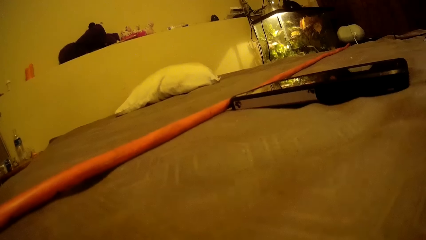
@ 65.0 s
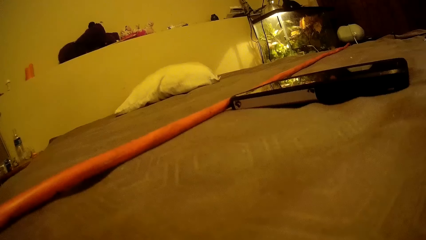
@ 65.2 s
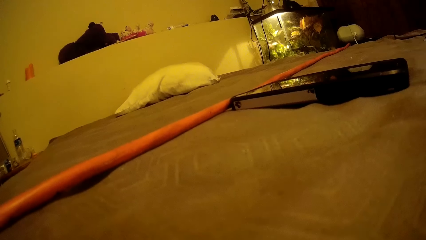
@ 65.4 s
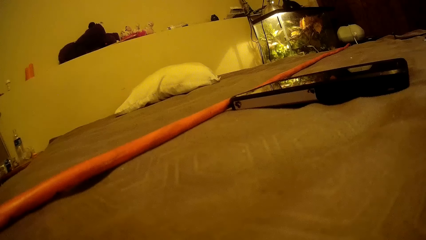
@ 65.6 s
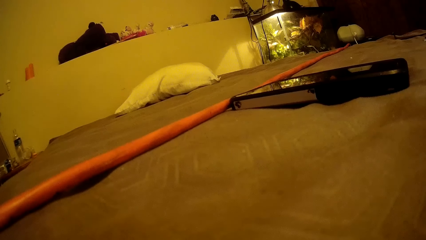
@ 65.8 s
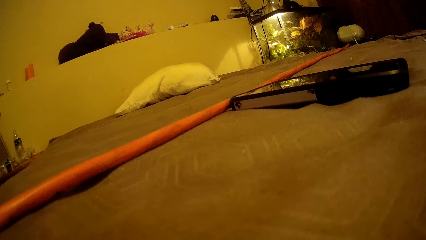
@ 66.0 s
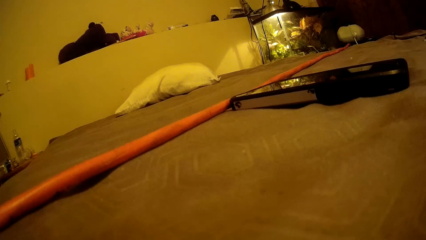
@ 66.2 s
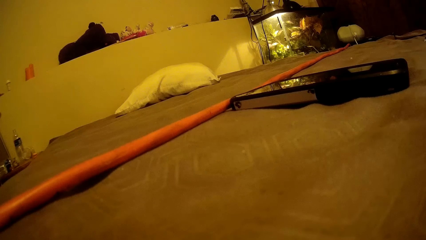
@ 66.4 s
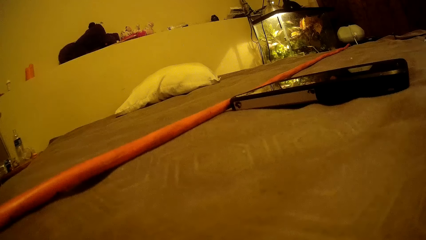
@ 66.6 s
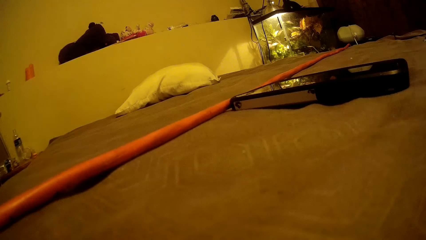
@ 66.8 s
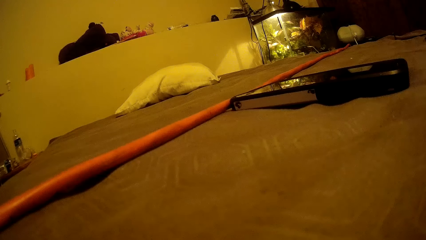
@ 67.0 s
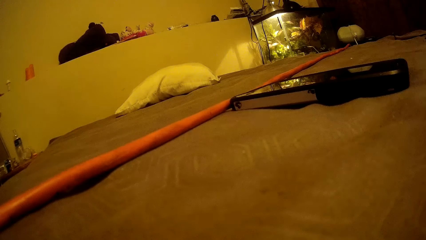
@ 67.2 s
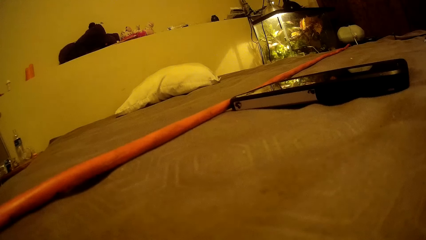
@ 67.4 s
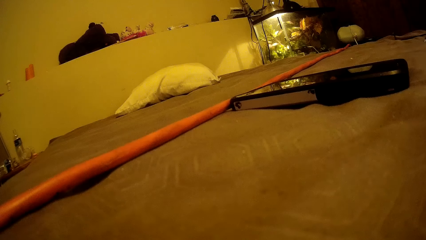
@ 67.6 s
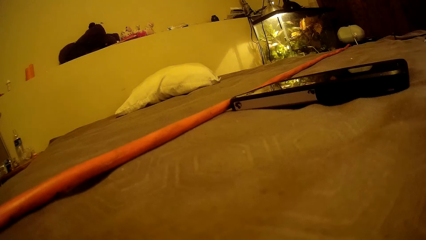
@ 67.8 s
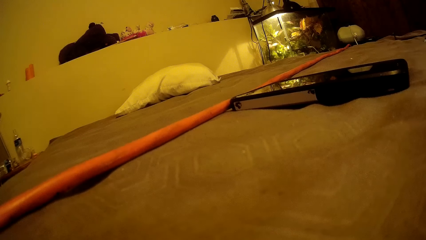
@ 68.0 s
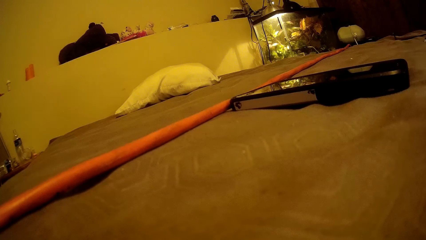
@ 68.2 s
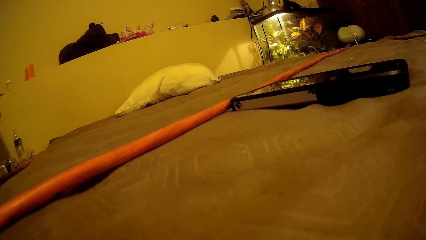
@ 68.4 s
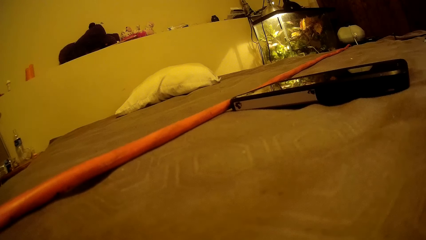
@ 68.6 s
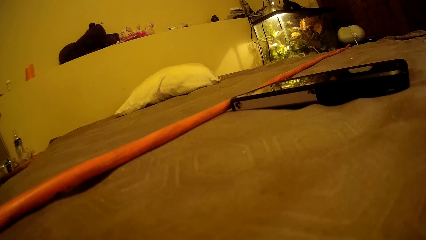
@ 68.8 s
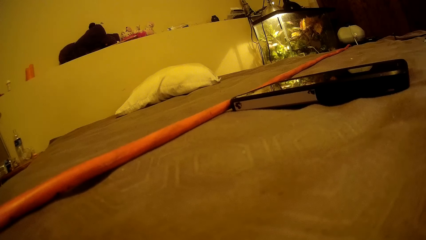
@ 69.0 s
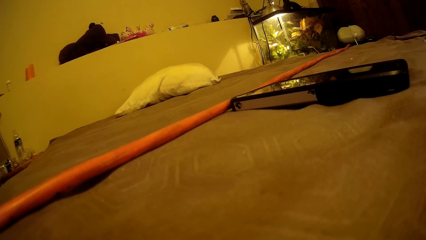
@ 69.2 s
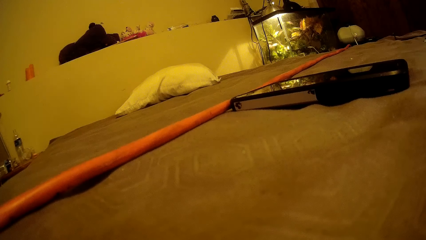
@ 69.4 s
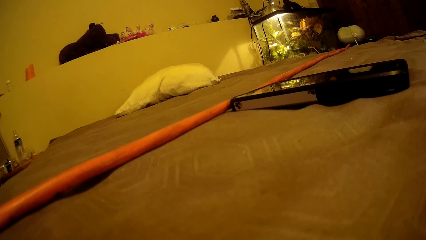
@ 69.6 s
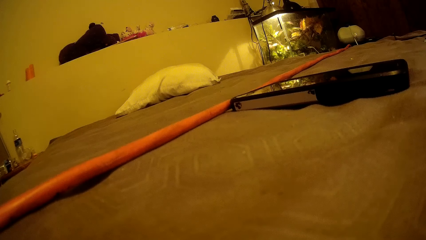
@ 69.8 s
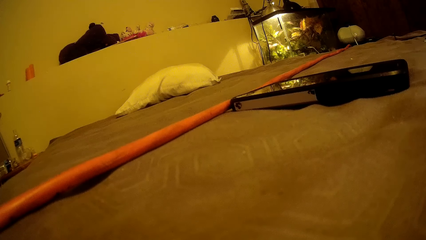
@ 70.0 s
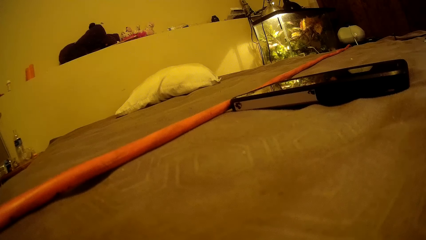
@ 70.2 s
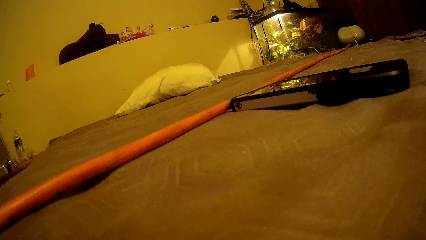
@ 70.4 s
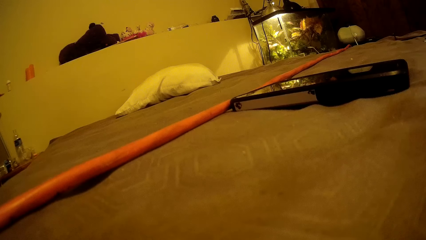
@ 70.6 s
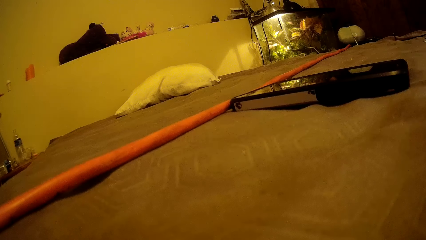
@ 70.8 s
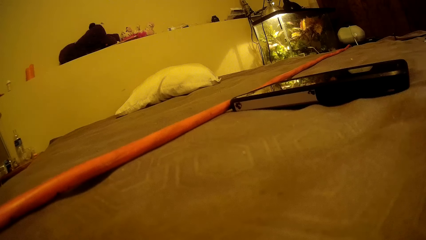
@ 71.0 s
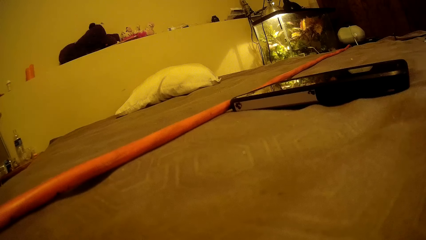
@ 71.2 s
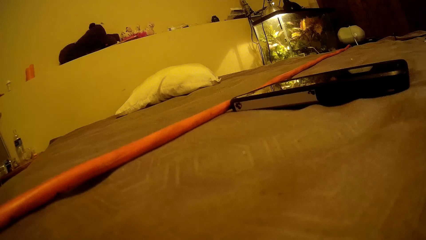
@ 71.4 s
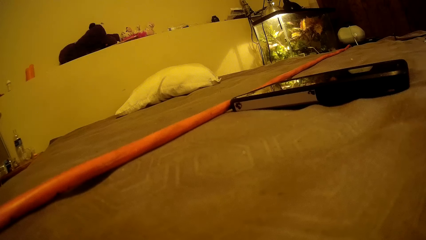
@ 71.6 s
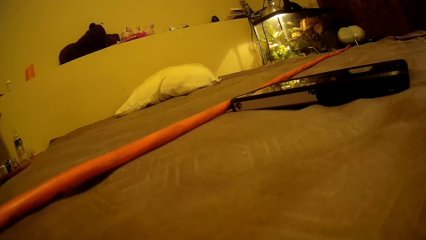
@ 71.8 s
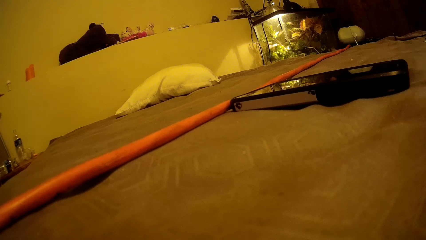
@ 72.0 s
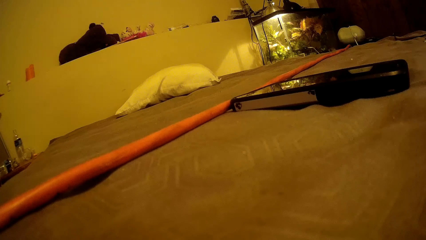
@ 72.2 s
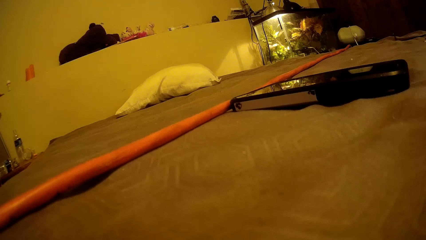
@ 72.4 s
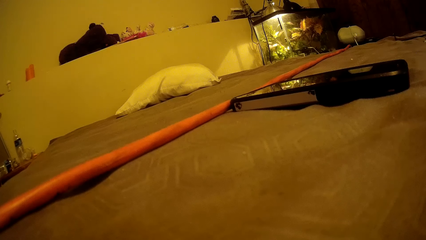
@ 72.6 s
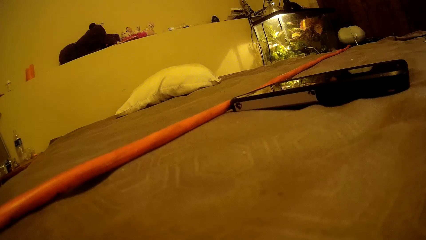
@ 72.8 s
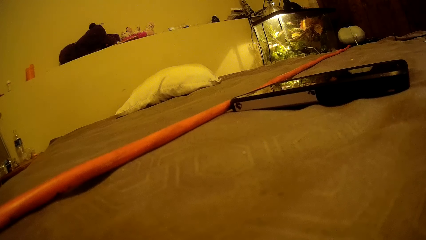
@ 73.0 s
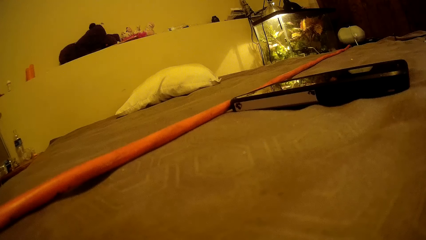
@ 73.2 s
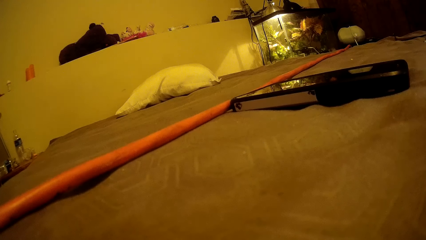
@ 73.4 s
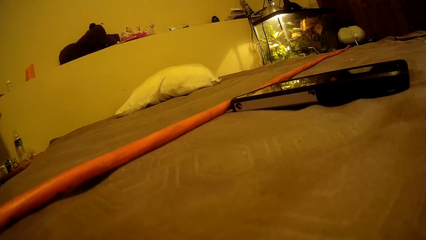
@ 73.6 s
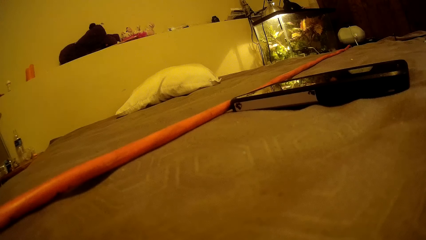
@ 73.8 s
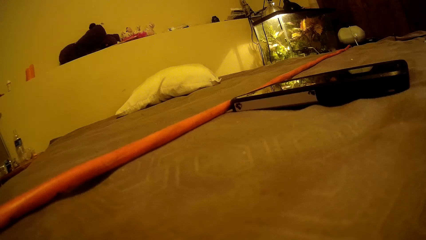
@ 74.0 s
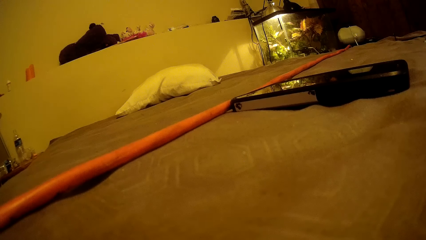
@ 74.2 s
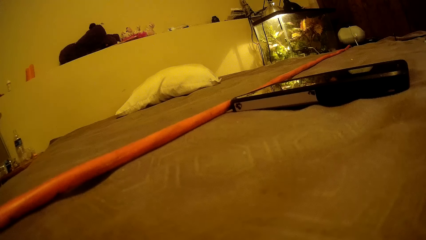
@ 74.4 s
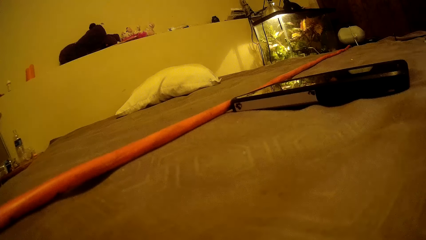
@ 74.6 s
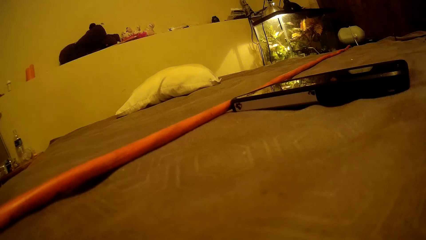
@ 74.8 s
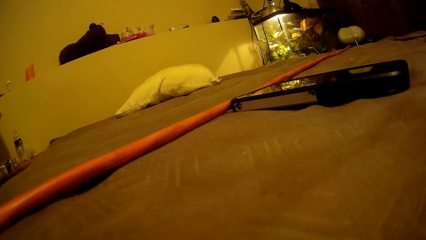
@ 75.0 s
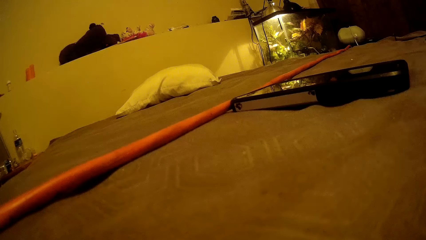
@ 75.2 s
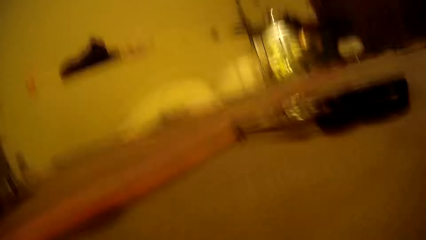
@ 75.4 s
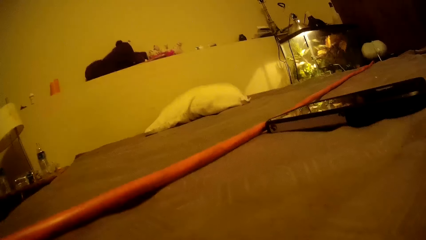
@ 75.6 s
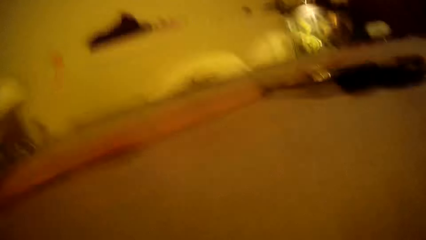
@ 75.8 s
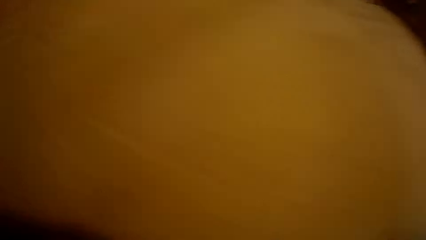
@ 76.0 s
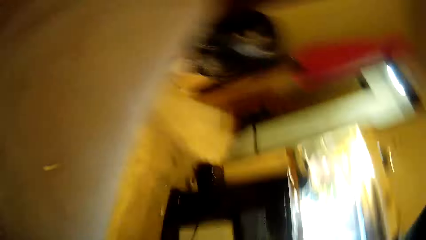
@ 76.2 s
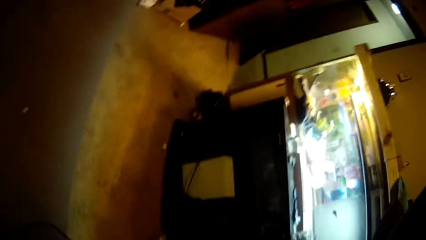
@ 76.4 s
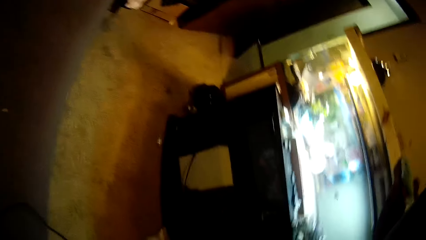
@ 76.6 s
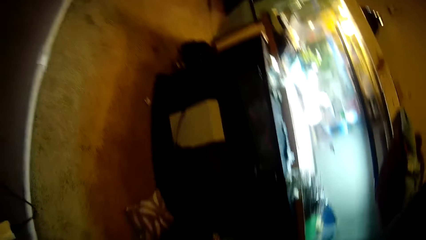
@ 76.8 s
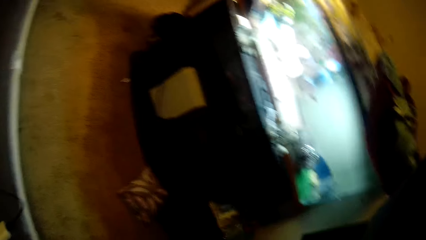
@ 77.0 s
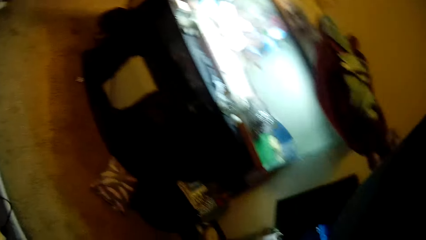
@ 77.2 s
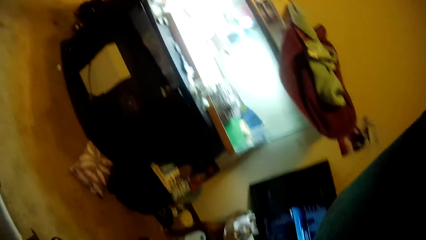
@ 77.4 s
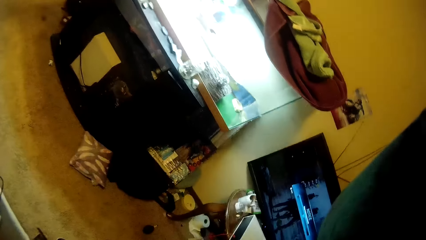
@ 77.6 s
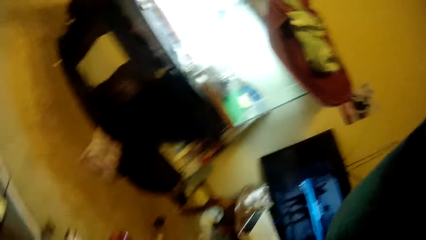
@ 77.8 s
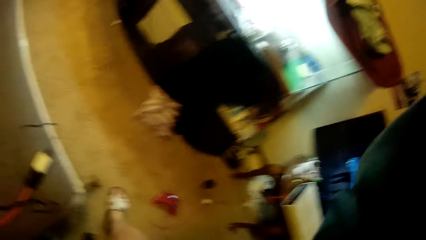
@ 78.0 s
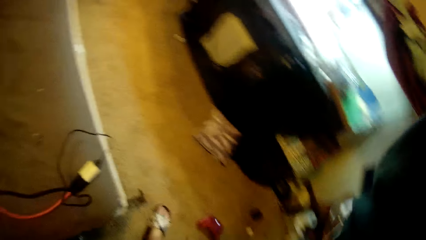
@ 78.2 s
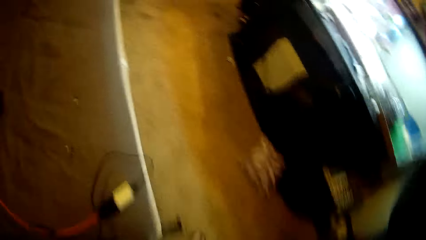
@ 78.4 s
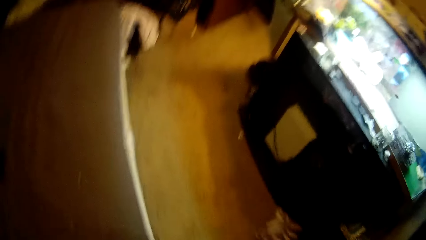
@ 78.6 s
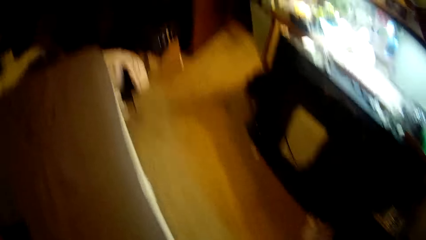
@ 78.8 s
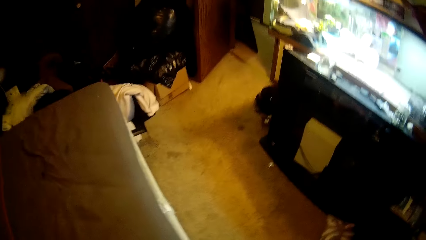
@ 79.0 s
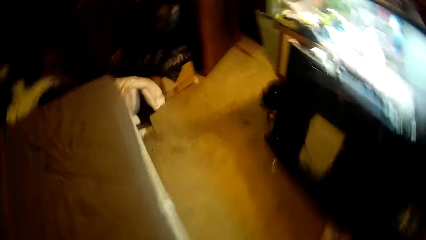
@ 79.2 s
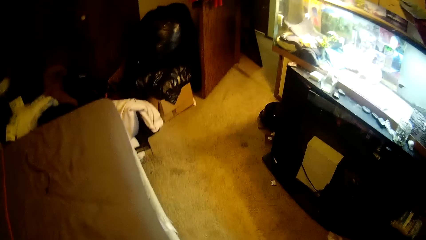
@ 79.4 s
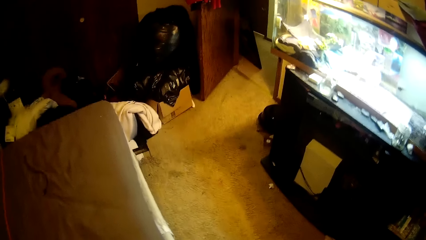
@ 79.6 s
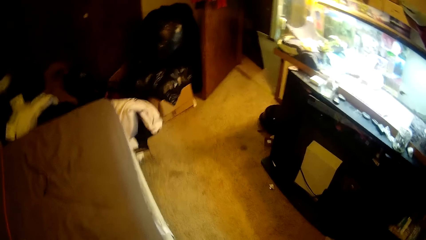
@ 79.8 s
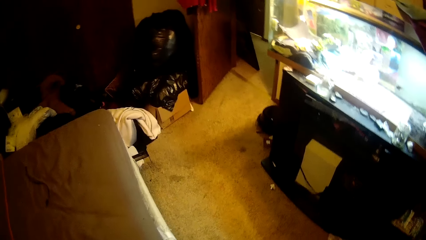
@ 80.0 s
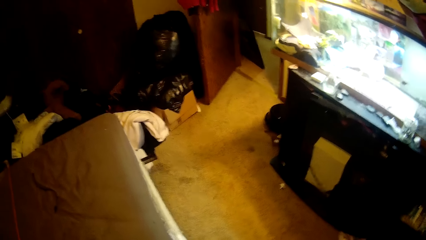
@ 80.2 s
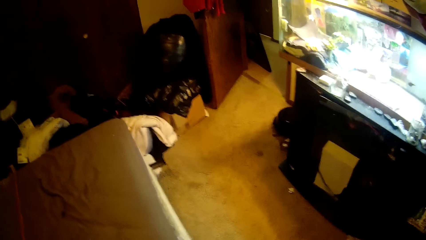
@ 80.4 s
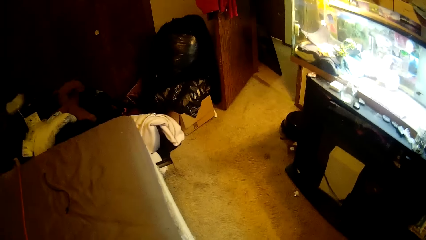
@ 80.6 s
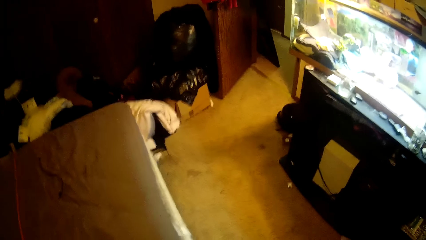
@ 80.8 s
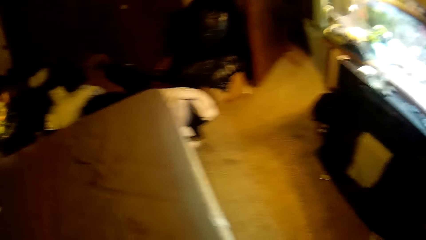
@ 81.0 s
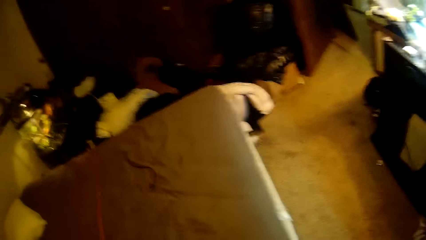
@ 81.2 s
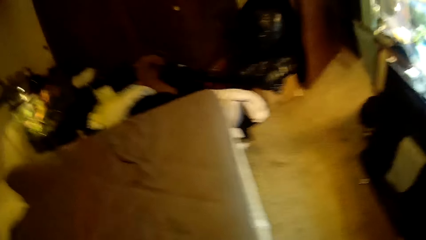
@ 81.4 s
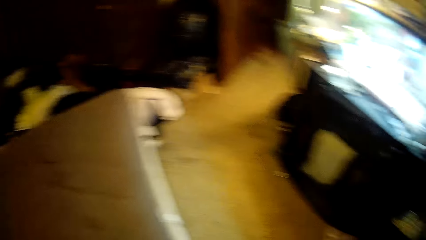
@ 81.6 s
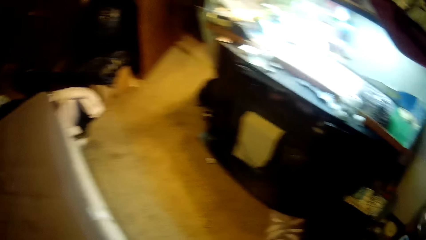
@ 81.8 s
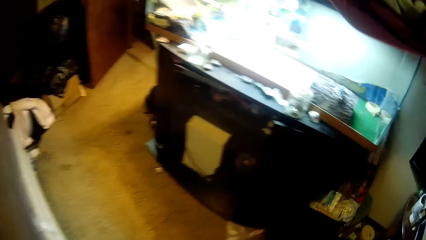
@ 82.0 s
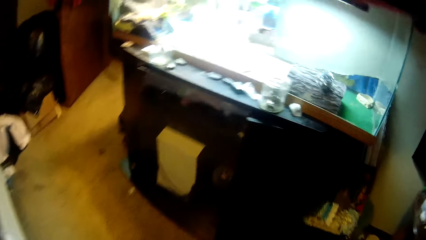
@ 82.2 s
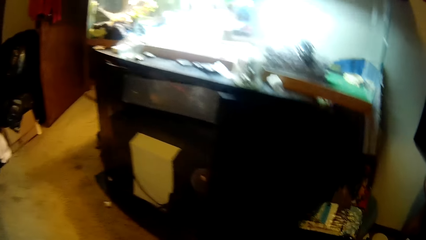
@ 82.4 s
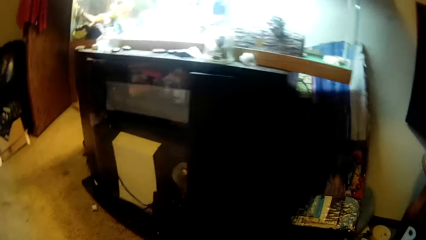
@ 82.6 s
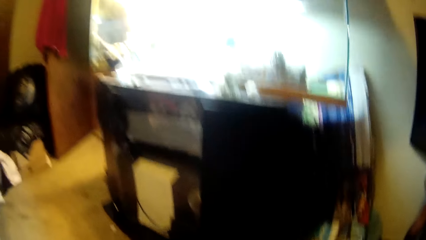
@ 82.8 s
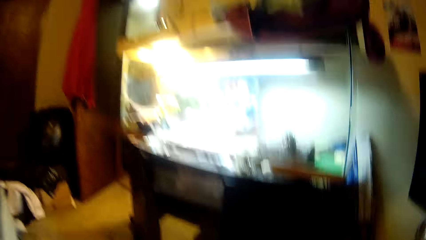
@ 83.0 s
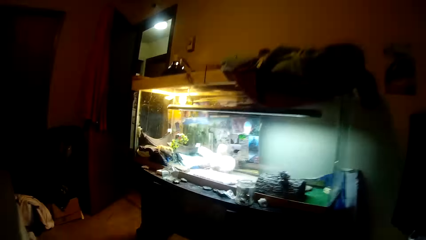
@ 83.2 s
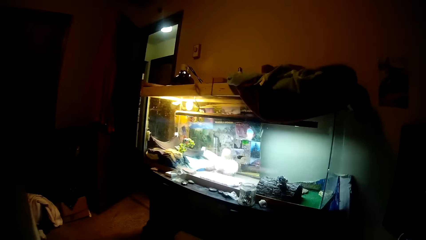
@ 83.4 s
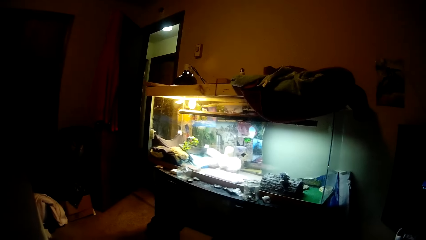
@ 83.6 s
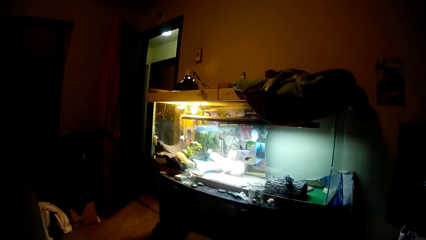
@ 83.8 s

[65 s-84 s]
The camera wearer walks around the room.
